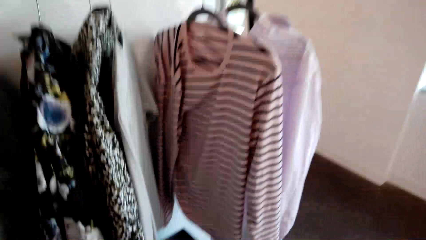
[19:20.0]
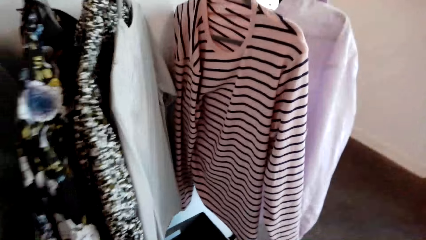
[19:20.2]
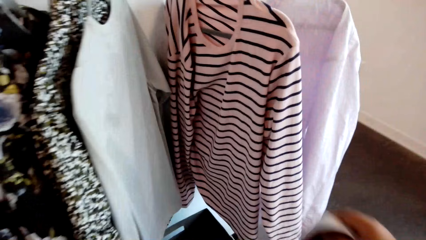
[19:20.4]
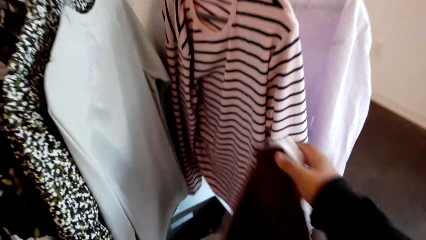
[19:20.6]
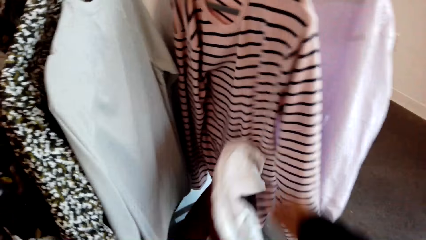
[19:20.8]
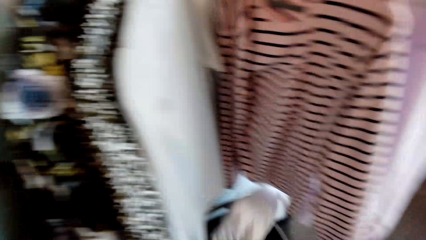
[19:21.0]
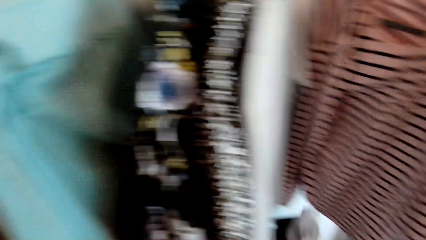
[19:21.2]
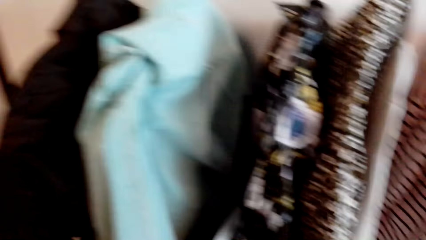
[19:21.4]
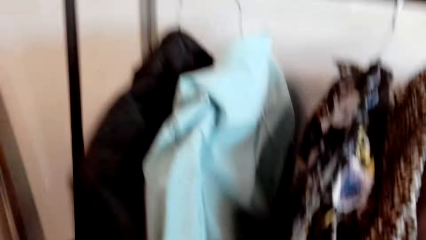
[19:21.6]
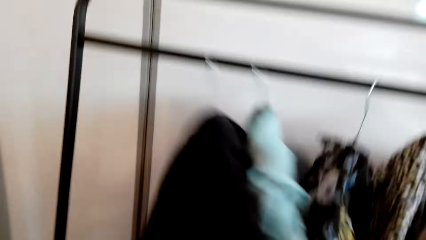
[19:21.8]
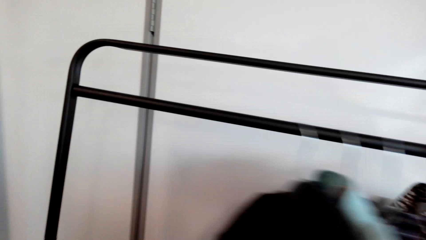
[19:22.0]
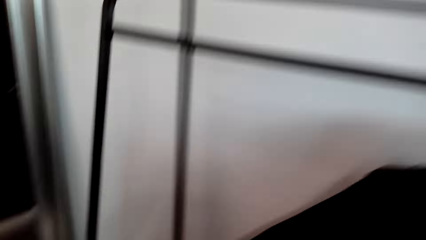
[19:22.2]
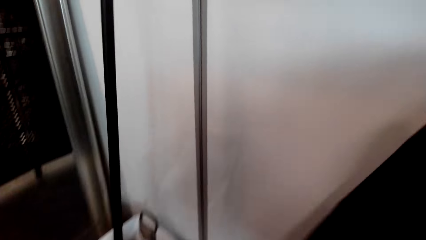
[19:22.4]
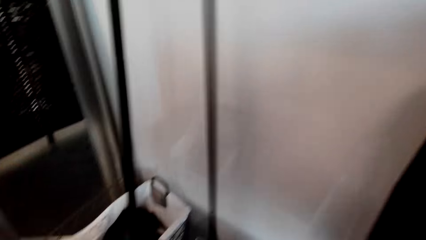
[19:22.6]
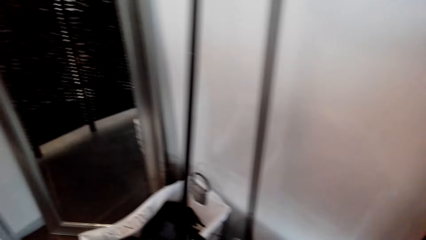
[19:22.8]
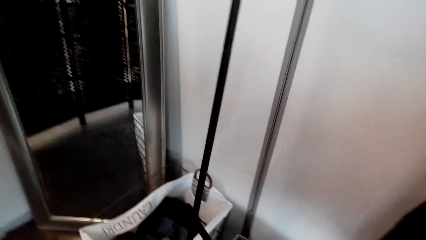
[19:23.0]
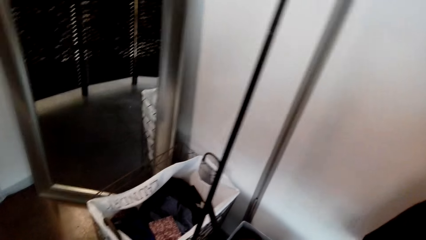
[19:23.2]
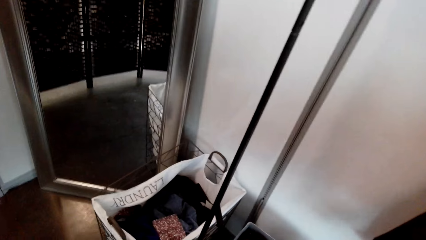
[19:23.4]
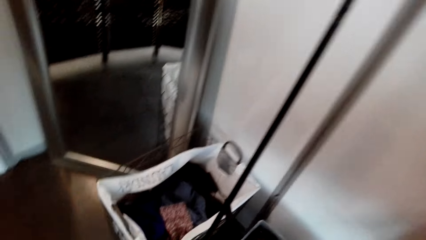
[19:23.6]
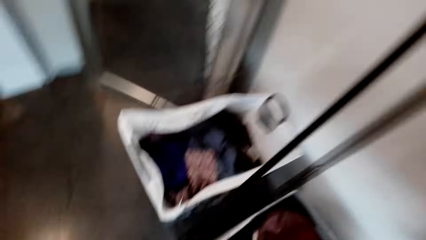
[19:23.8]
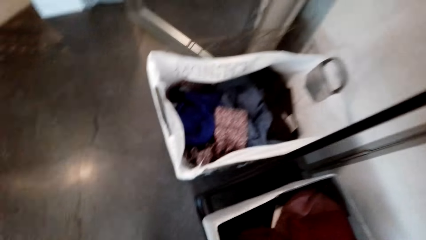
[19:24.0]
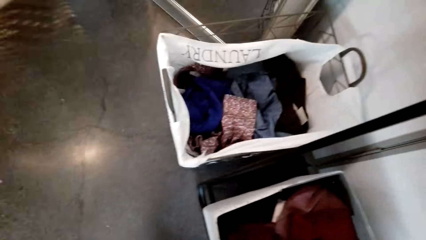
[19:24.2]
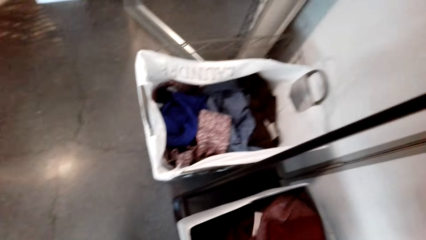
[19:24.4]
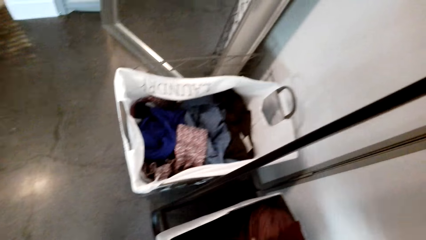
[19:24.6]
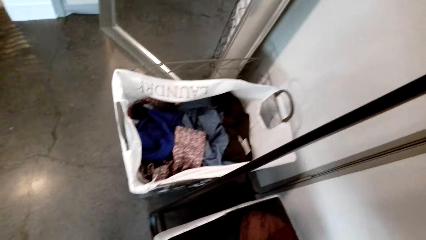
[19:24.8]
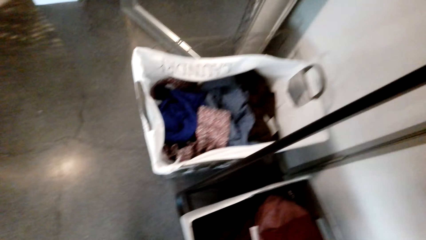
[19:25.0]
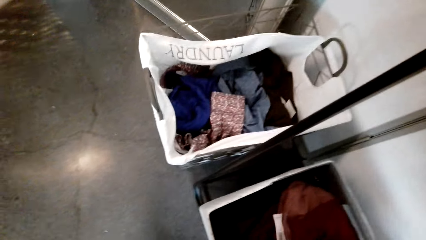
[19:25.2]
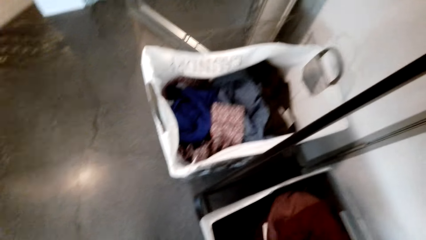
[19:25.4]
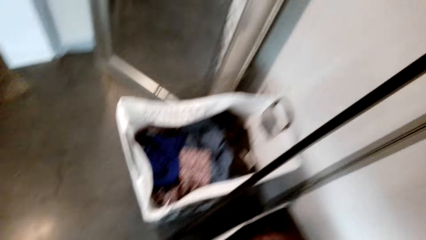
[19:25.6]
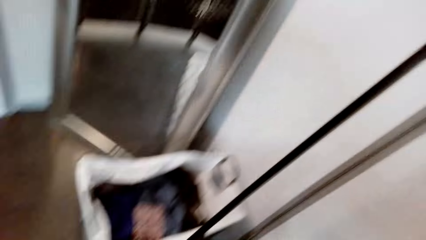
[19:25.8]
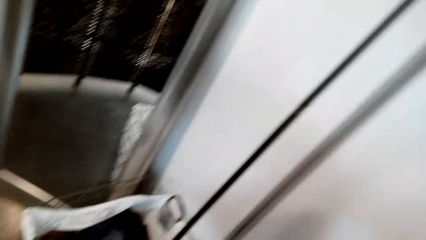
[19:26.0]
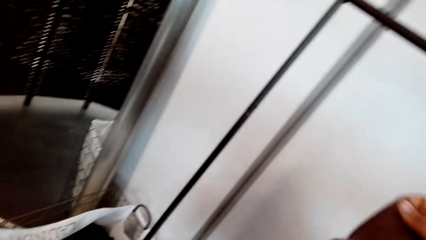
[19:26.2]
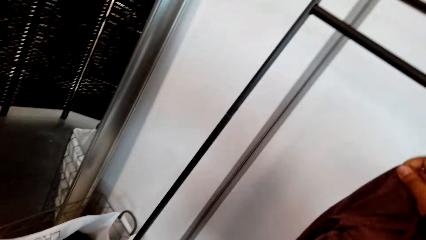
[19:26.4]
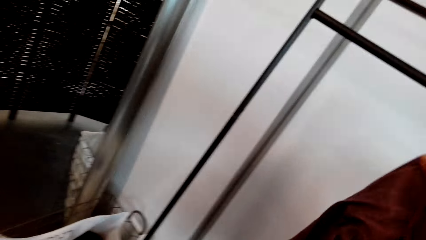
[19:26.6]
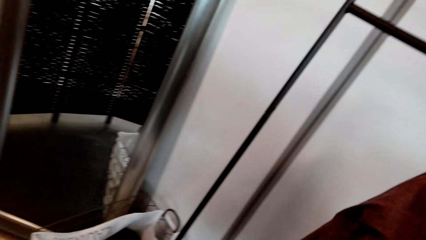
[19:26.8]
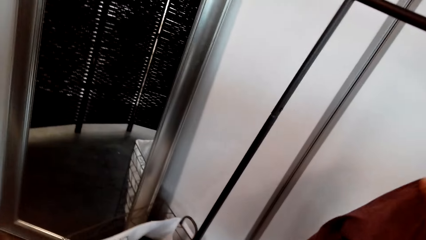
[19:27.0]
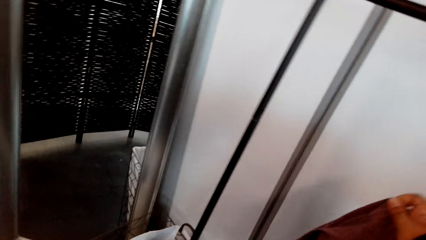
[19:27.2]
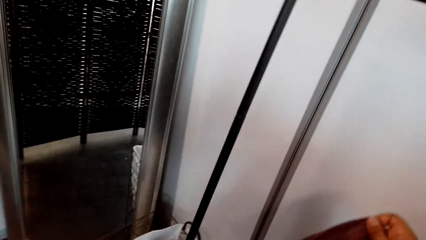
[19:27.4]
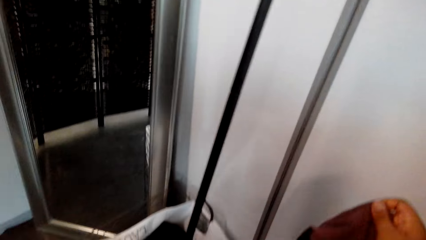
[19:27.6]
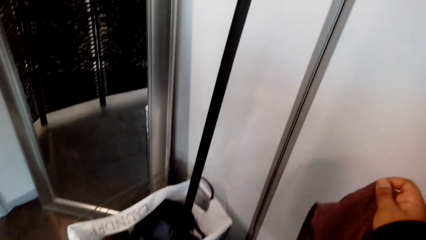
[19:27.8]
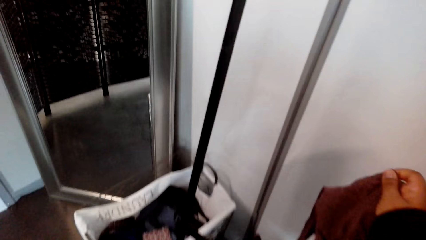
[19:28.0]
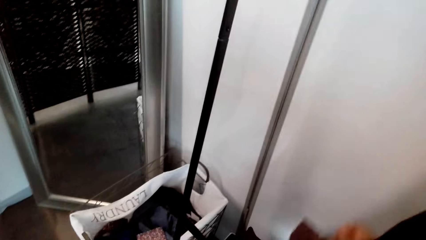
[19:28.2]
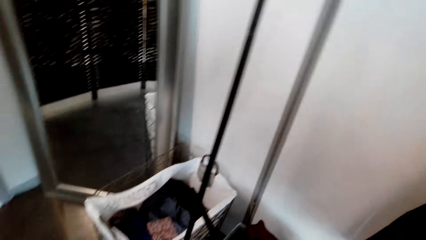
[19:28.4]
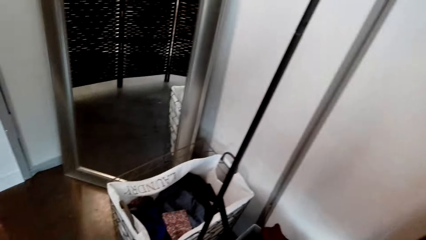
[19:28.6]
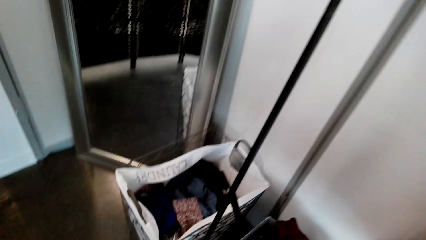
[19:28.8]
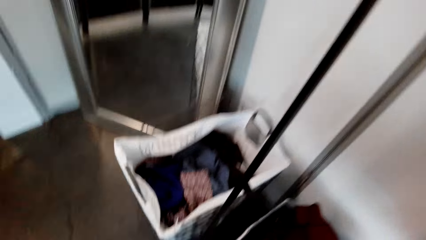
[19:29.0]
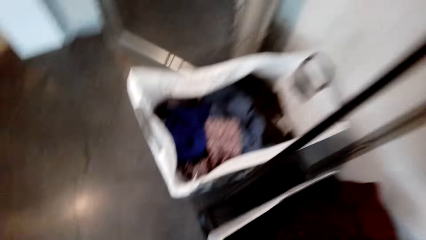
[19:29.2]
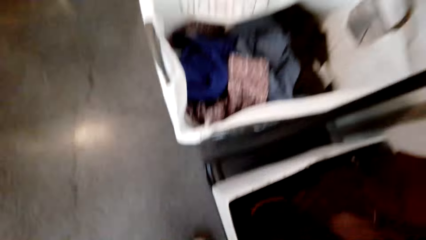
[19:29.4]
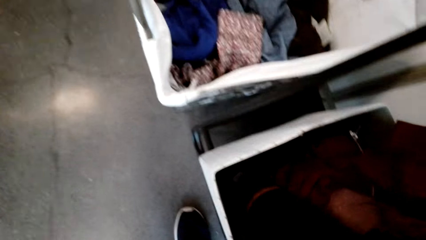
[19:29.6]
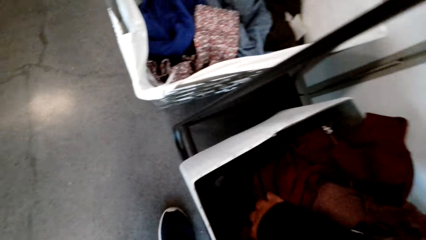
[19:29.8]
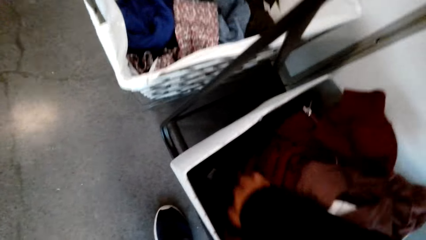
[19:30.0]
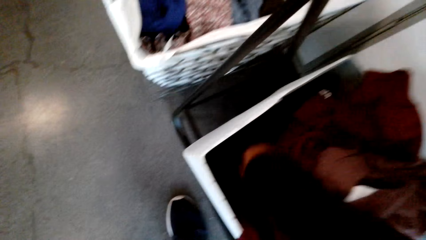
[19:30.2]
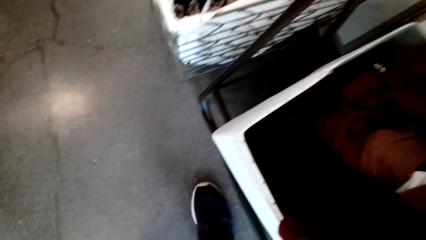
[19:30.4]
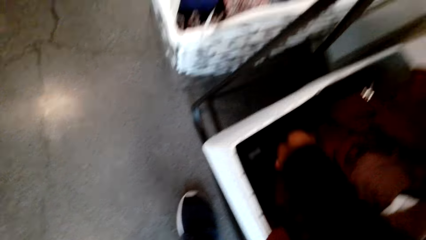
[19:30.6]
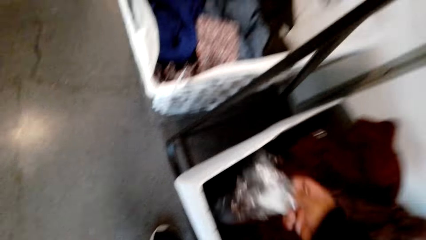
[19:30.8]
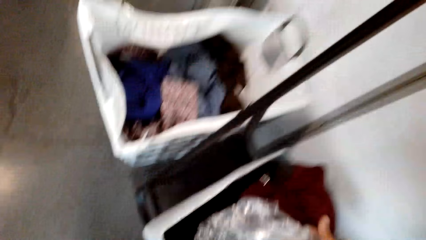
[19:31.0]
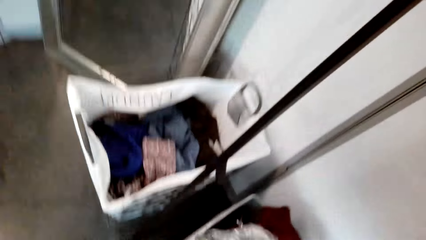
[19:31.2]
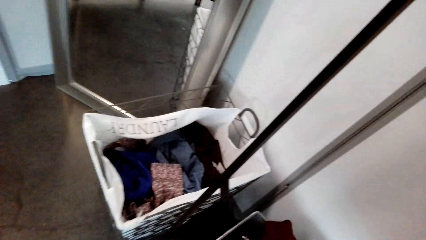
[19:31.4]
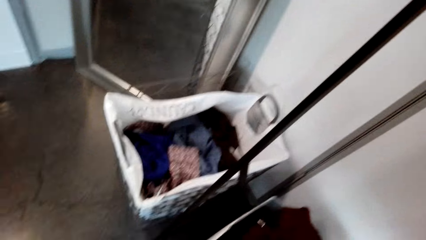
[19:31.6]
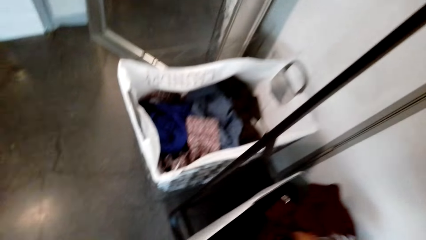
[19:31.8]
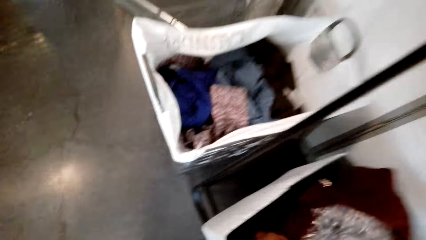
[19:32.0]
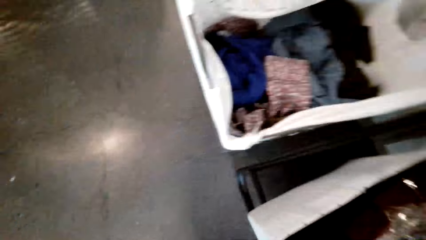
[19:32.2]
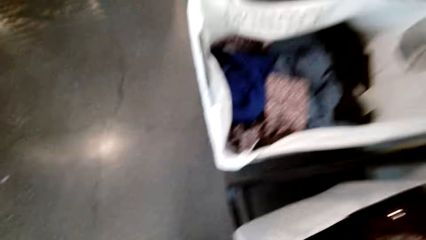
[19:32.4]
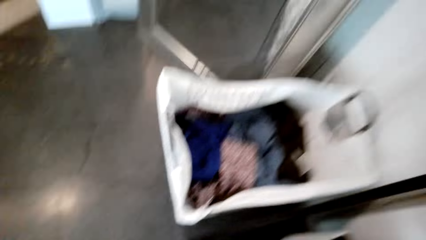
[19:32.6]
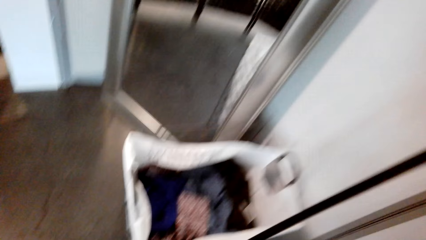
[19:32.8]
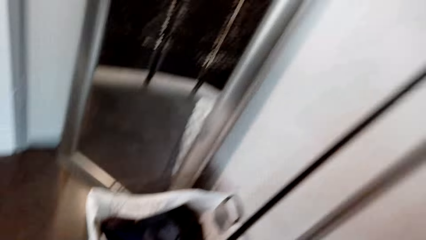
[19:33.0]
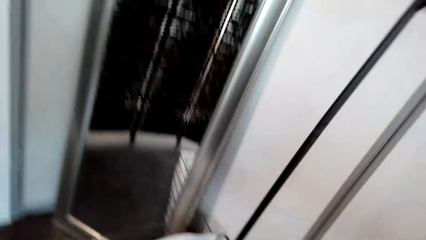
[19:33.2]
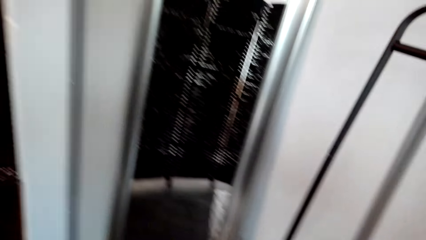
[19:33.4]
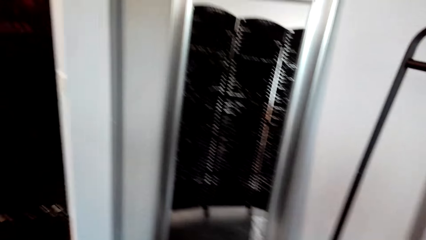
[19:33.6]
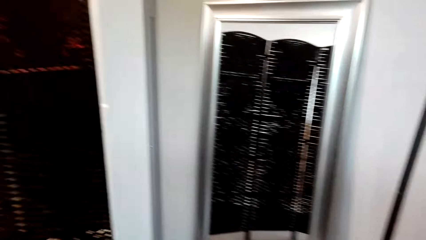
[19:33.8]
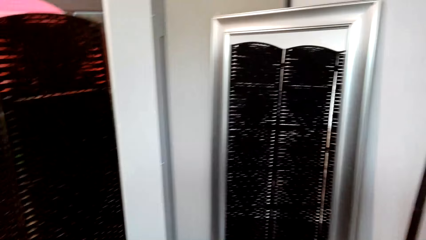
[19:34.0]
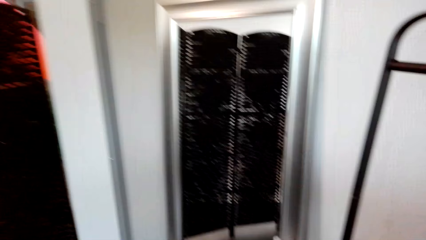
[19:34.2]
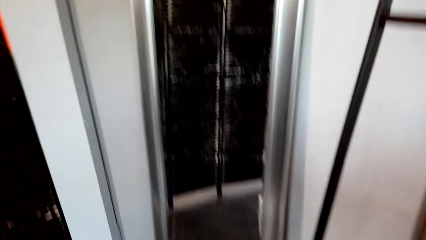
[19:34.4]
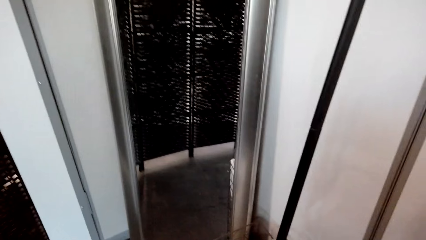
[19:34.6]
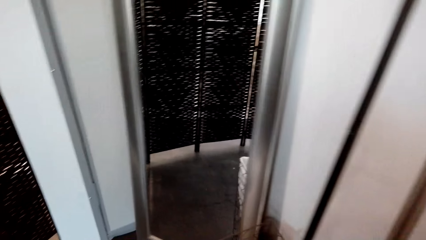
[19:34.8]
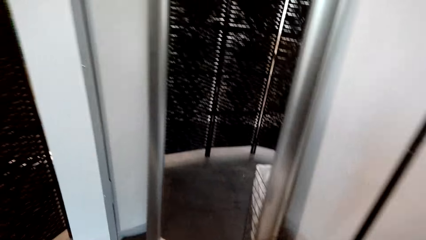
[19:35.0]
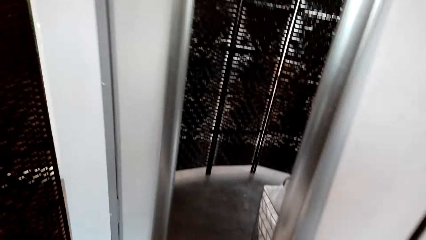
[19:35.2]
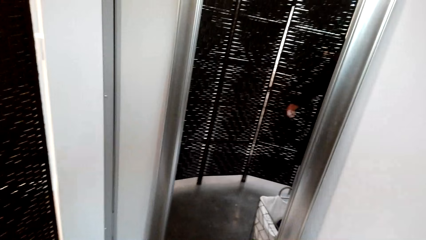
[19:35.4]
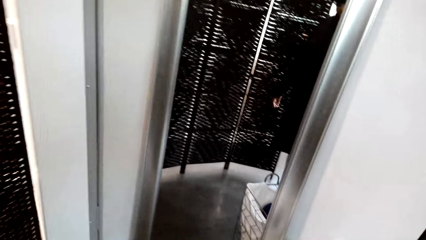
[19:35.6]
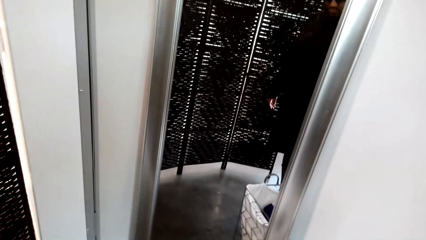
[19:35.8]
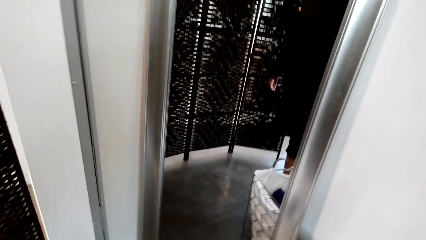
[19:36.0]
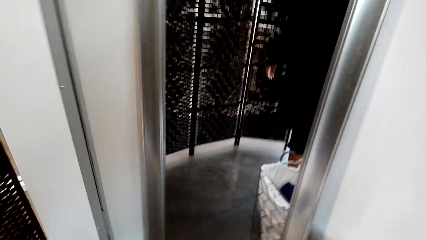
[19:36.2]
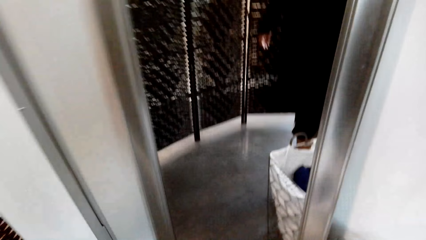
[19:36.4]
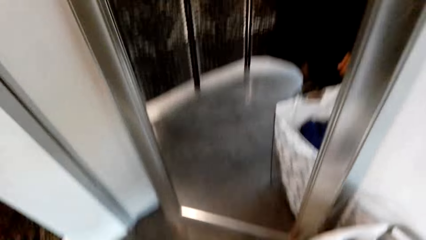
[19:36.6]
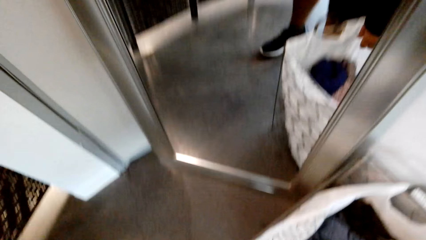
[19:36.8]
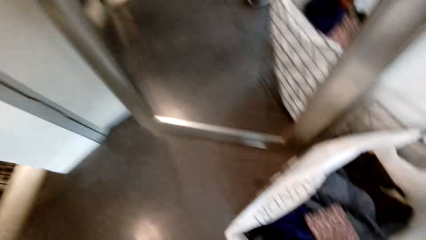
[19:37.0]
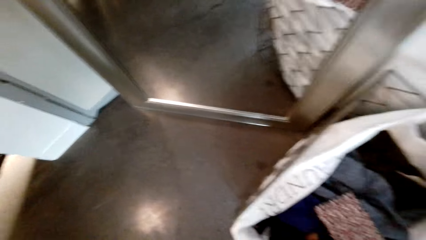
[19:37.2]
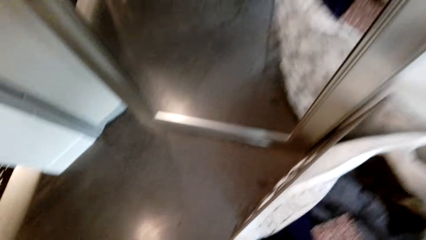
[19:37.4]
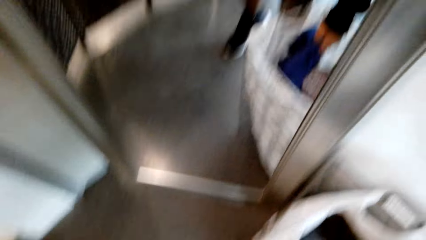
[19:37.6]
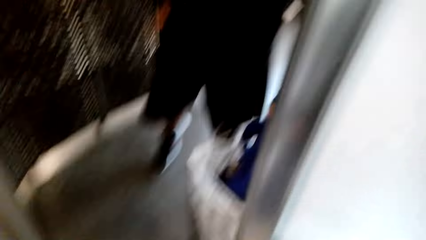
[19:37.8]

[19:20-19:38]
The camera wearer drops cloth in the box. They move a garment on the rack. They look at garments in the laundry bag. They take a garment in the laundry bag. They drop a garment in the laundry bag. They take a garment in the laundry bag. They pick up a nylon paper. They move close to the mirror.
